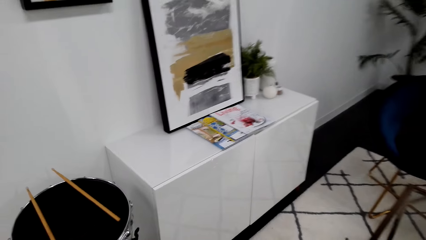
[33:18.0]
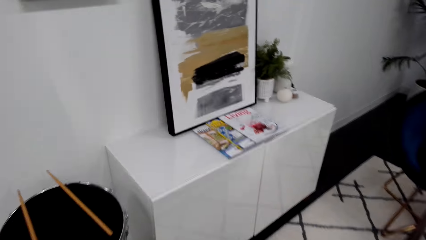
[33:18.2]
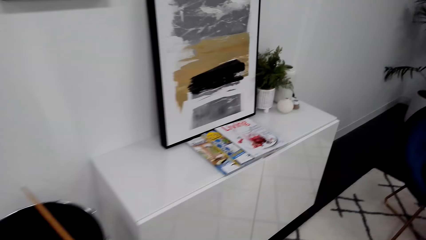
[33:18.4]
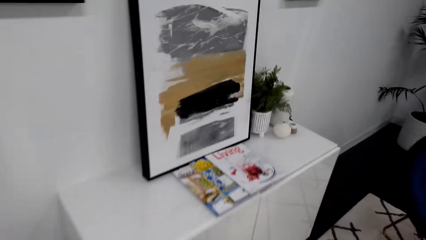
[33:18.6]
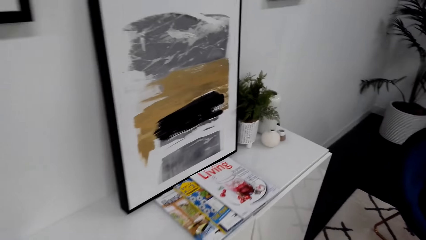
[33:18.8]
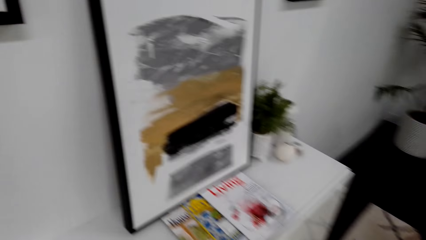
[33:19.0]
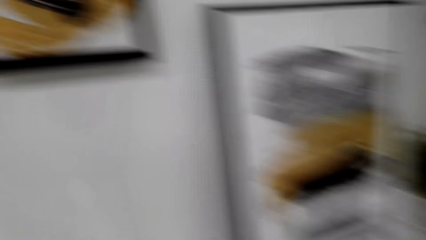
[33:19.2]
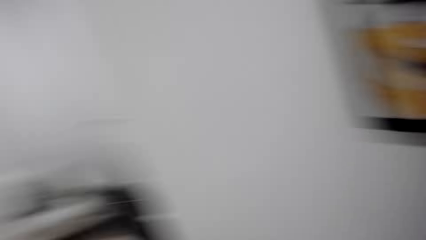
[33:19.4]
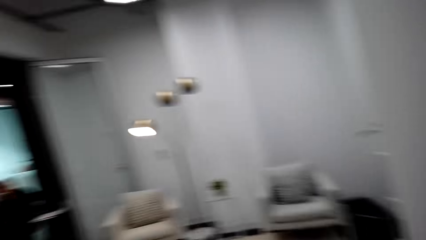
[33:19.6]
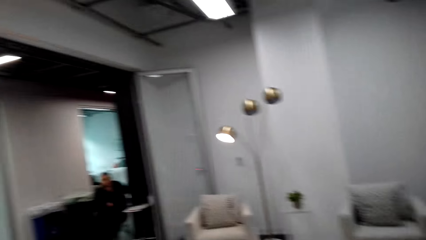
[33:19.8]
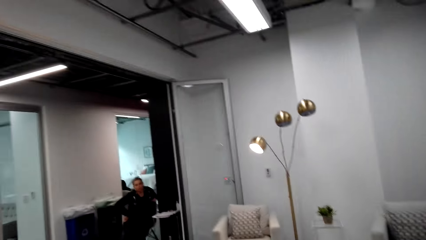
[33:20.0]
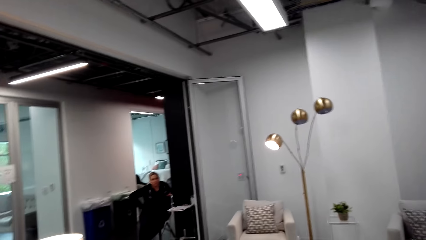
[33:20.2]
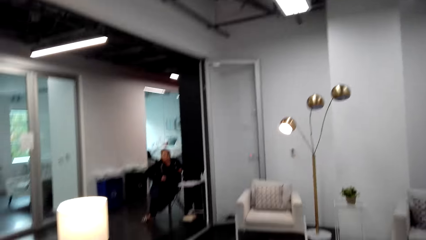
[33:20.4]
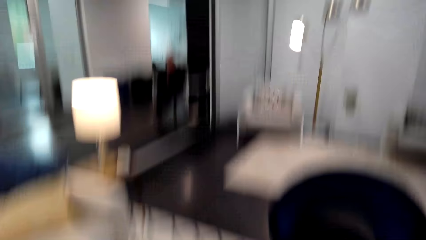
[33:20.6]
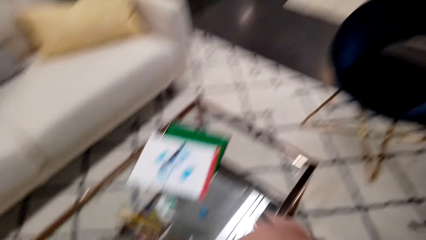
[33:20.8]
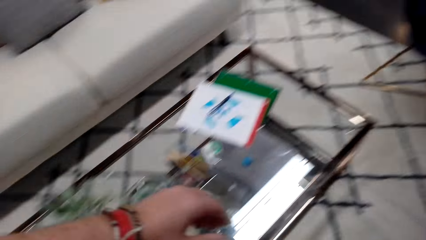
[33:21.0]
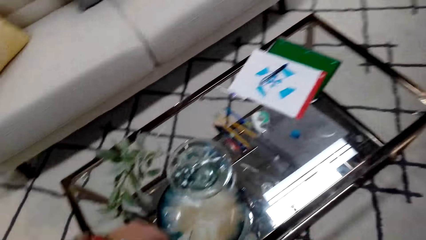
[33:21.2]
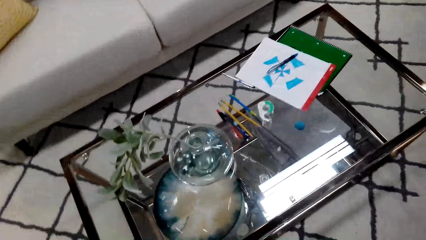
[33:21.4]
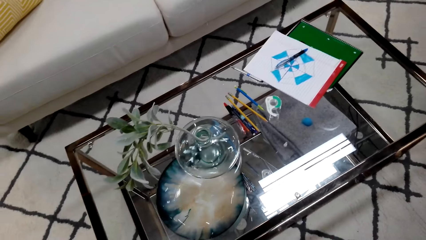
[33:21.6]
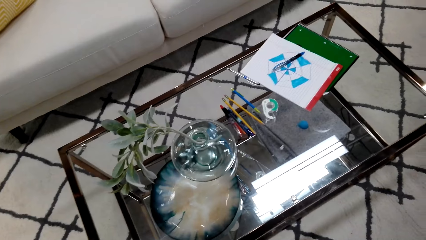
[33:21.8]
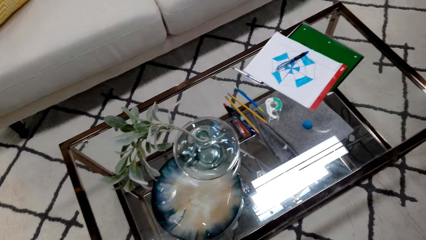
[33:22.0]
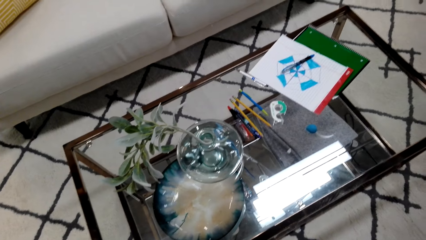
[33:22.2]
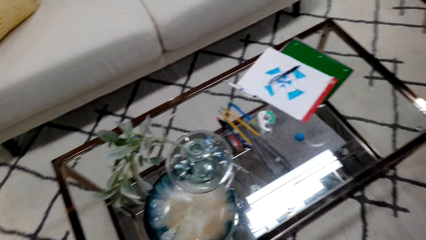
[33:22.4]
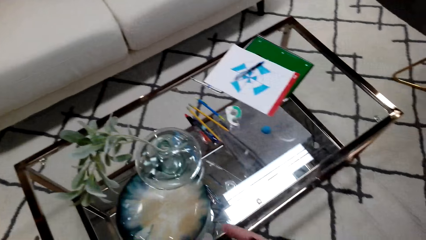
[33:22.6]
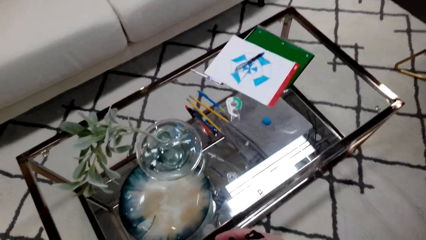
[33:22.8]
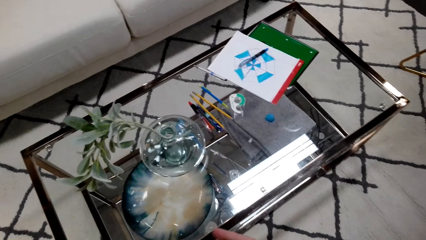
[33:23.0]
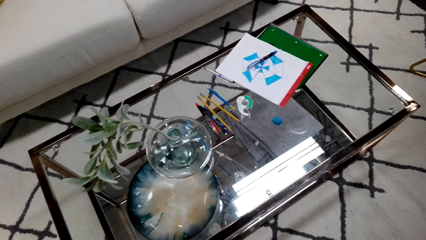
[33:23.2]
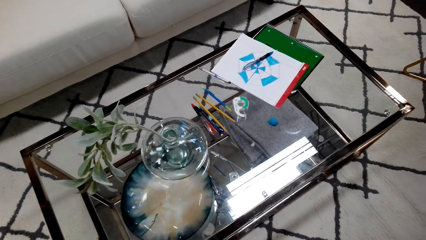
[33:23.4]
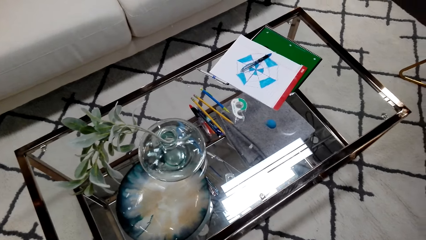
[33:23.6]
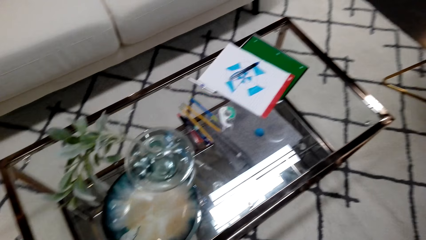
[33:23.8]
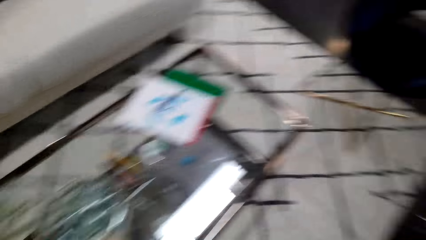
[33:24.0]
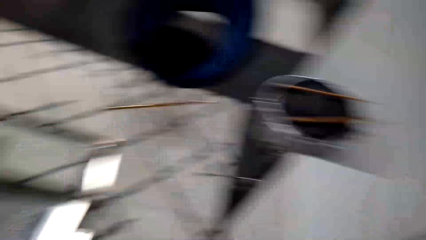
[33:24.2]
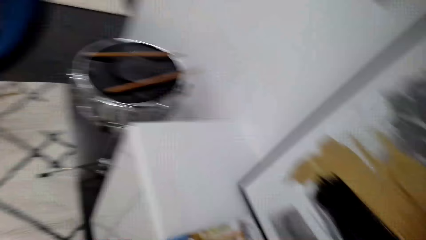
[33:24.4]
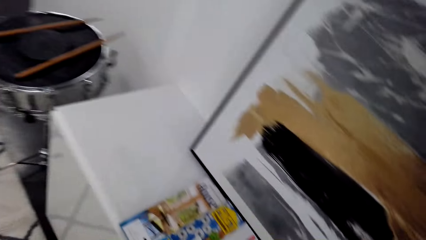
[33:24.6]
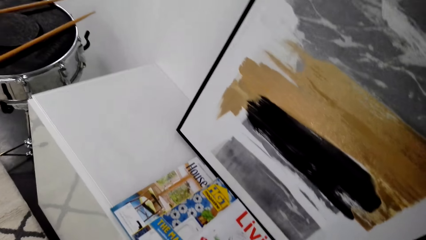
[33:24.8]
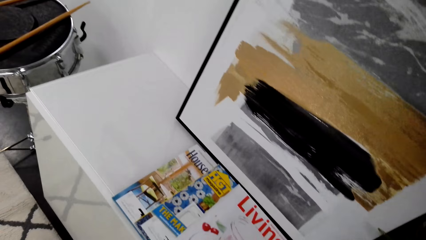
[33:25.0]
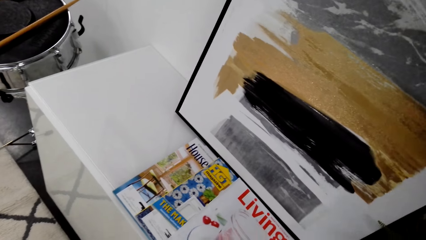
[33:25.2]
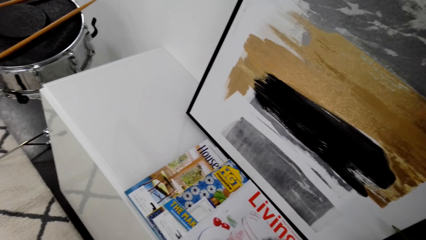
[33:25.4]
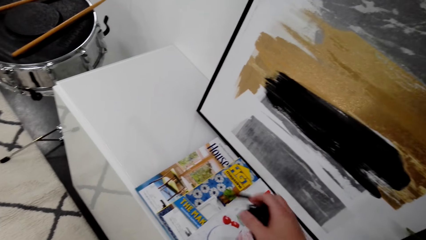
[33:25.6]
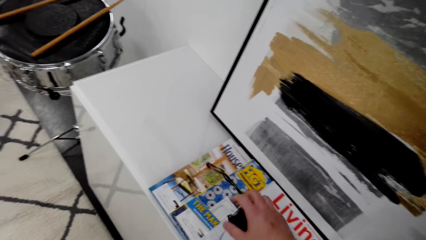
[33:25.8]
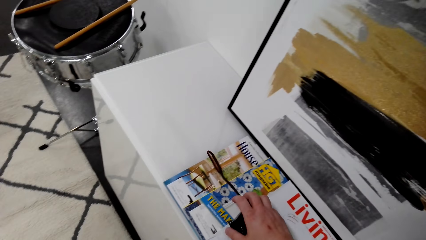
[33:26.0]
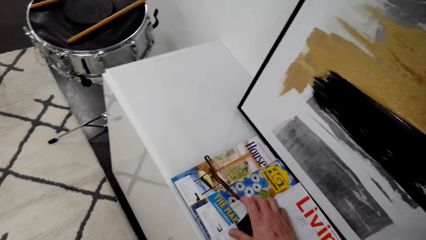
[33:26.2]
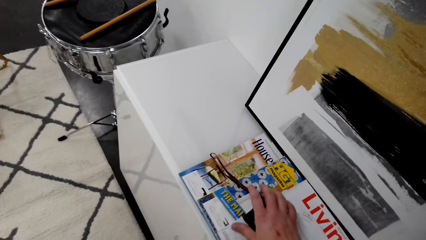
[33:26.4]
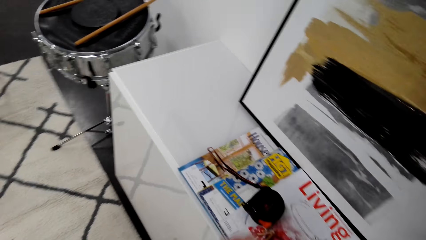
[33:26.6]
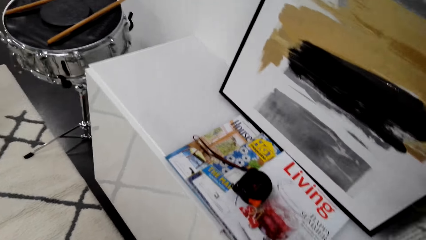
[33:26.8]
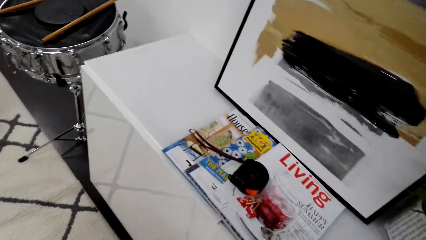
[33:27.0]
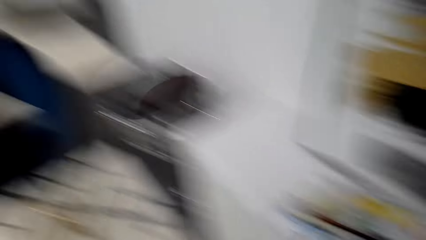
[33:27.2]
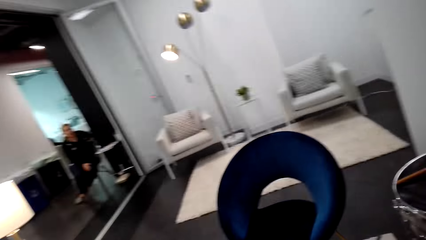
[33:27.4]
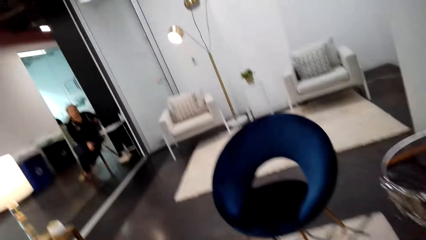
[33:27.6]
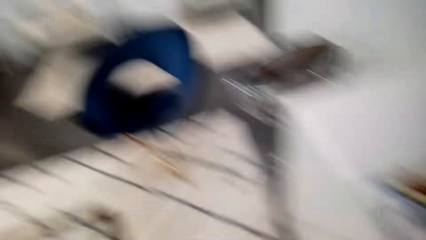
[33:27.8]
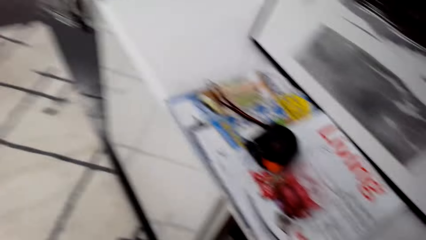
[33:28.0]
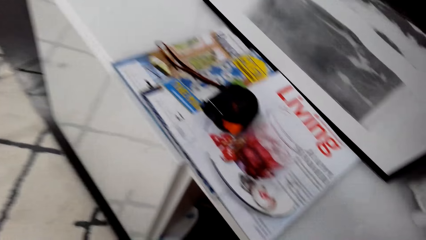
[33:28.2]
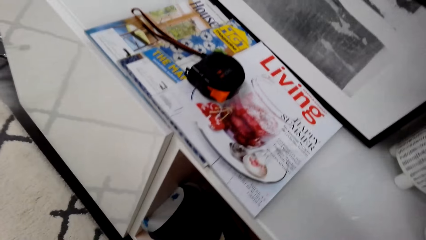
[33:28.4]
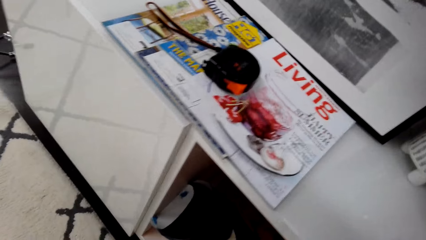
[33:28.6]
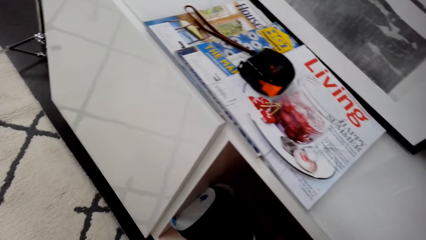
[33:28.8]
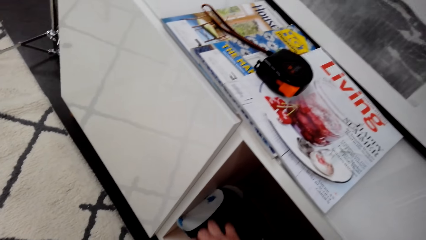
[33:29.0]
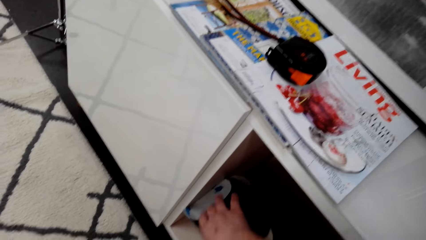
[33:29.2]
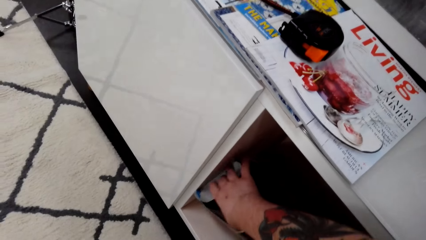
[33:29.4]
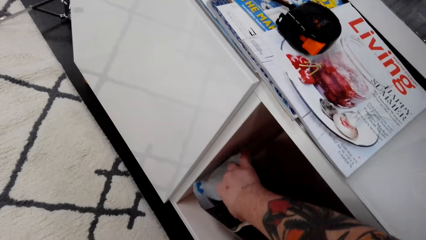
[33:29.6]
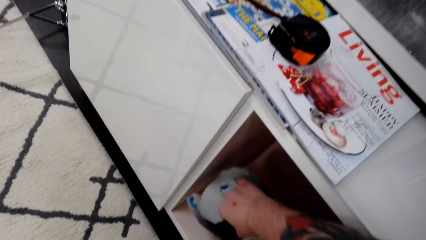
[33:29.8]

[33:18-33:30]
The camera wearer looks around. They look around again. They put a tape measure on the cupboard stand. They look around.

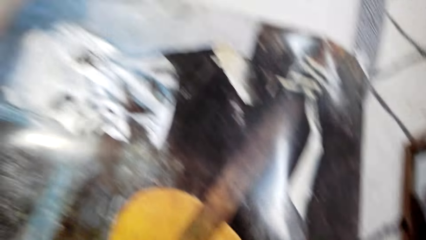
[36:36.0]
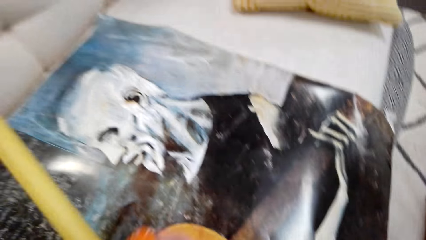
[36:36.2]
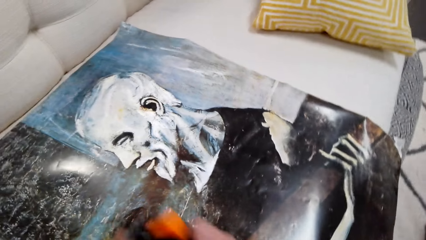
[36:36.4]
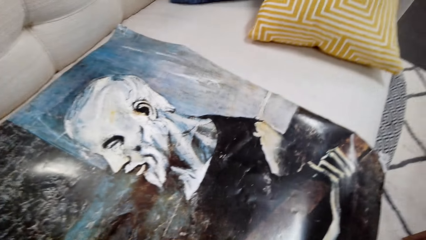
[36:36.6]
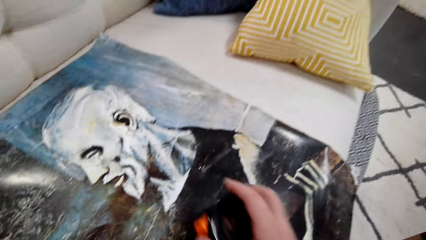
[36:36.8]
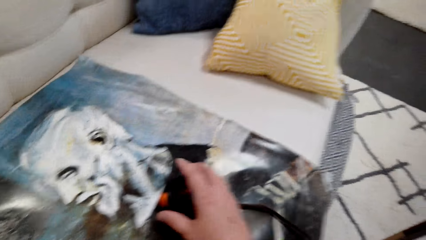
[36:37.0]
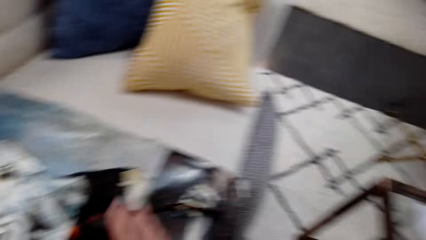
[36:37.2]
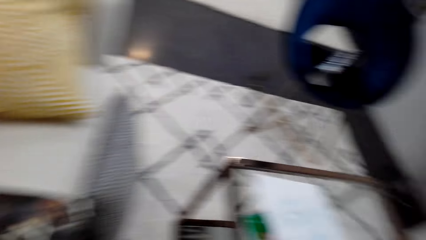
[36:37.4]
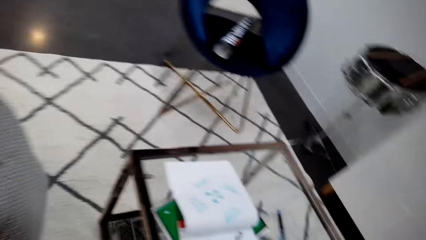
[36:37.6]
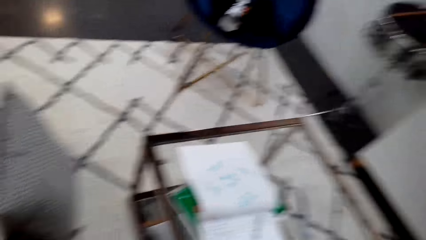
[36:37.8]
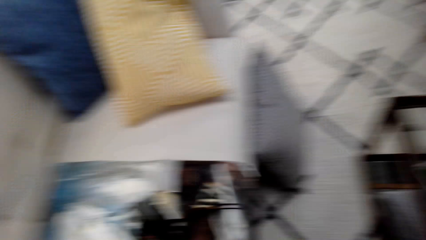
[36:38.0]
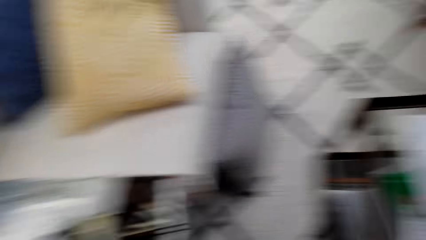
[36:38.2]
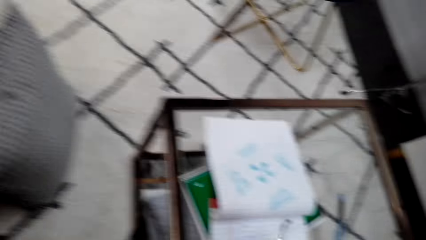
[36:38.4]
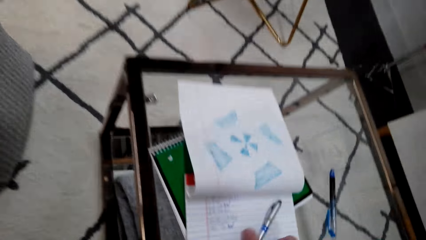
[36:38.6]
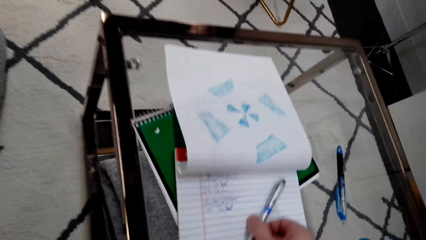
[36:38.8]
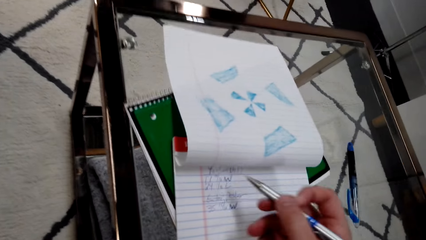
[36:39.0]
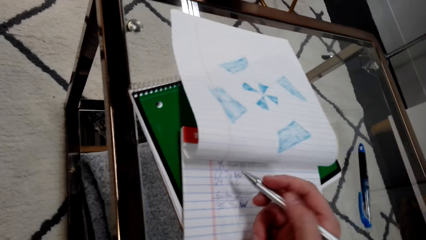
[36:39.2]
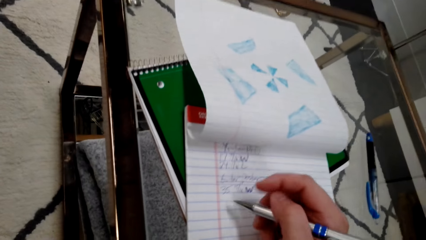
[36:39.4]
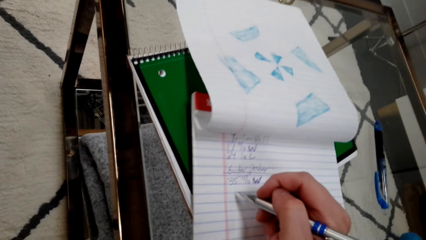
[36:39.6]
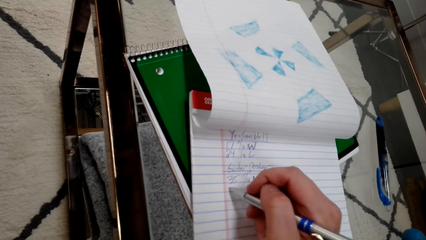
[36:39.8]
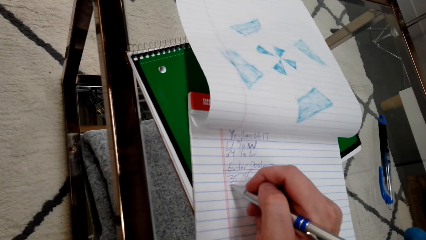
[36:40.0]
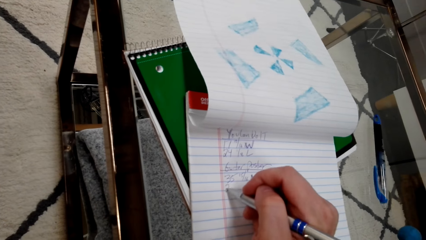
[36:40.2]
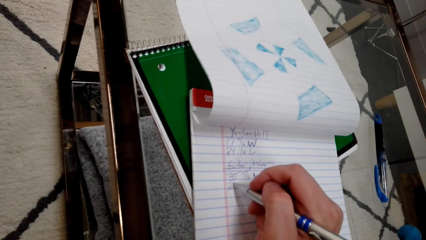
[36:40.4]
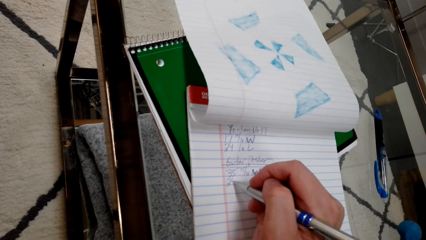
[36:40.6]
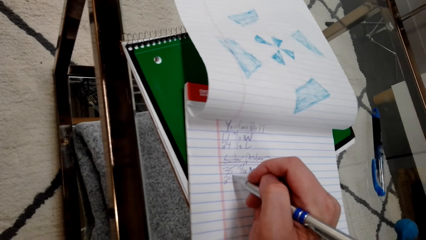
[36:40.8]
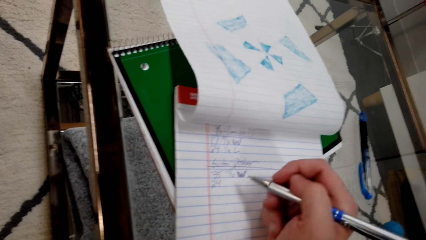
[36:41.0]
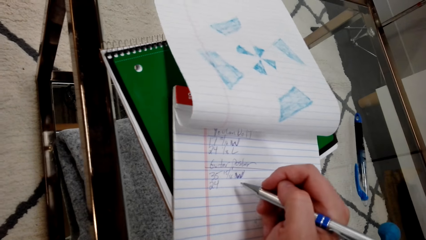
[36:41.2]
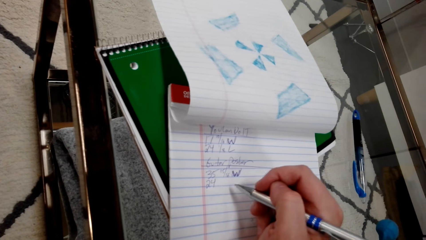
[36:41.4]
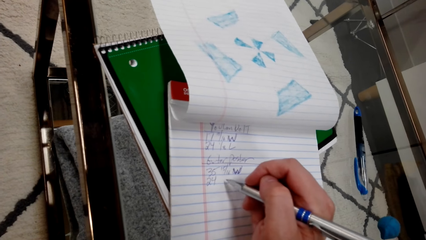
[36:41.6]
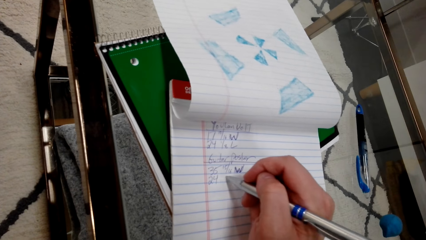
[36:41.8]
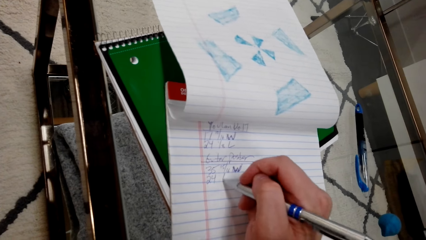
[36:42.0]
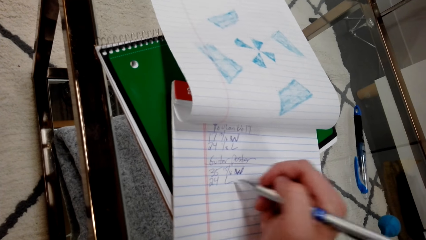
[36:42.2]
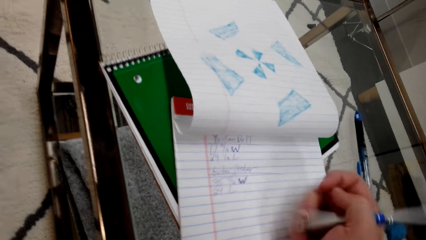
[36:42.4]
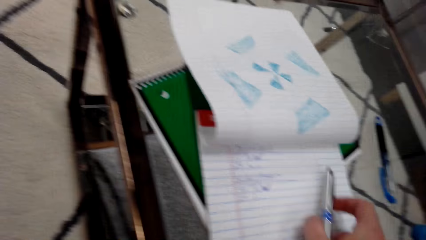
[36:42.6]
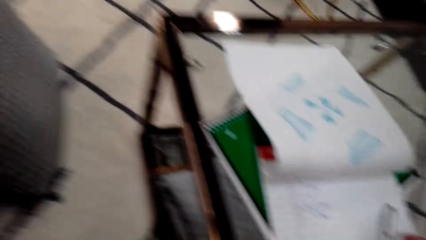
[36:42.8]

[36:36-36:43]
The camera wearer closes the measuring tape. They write on the book.
